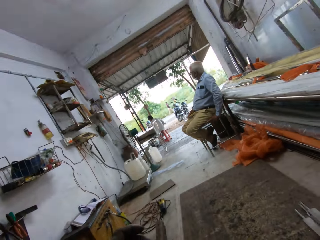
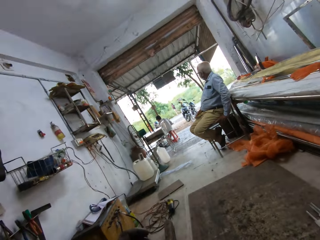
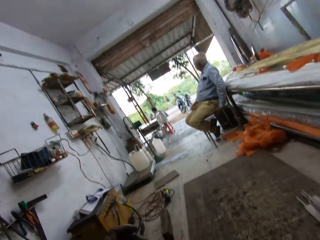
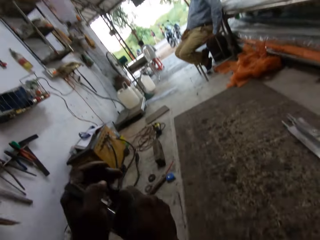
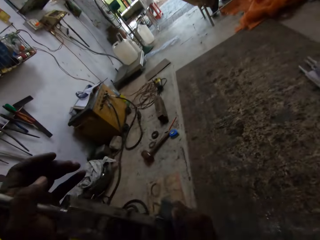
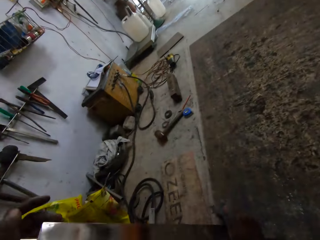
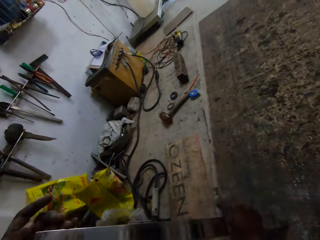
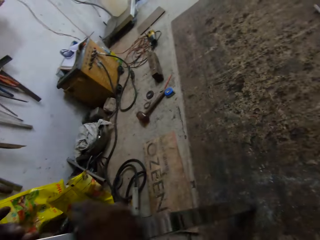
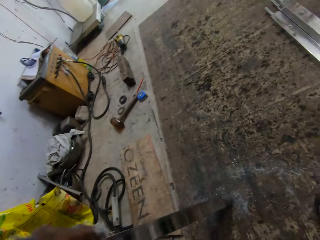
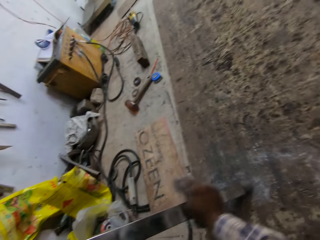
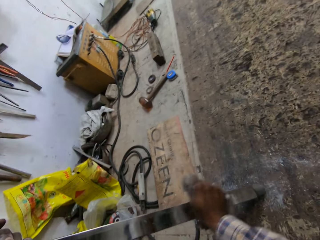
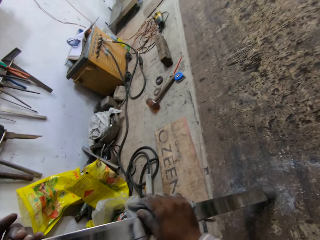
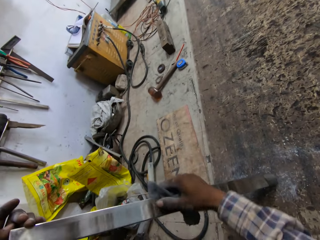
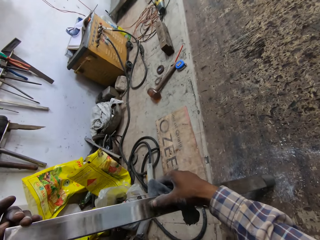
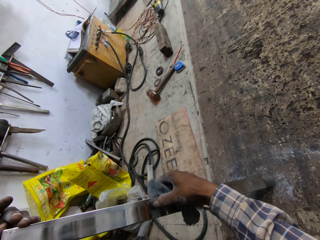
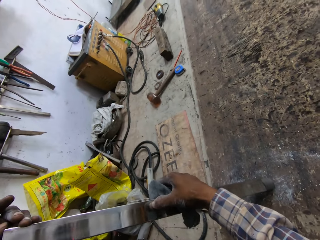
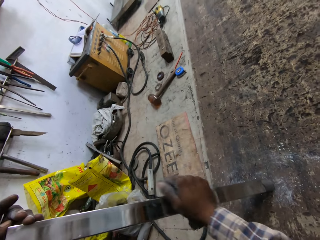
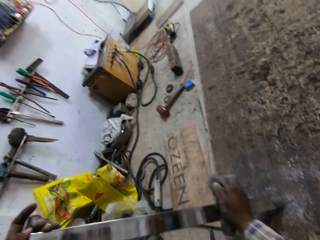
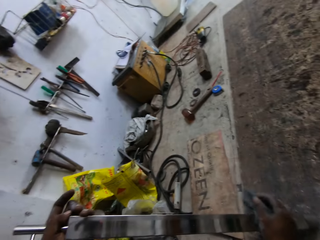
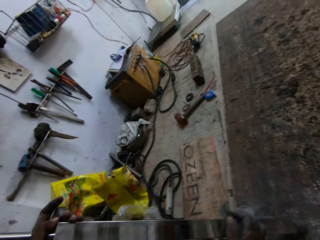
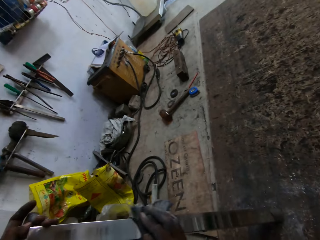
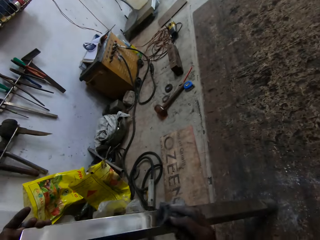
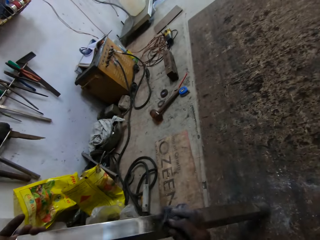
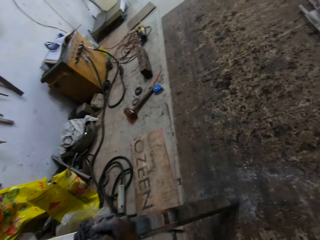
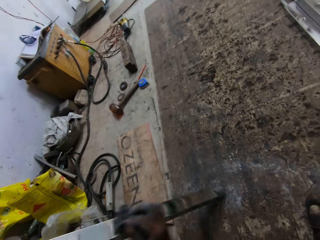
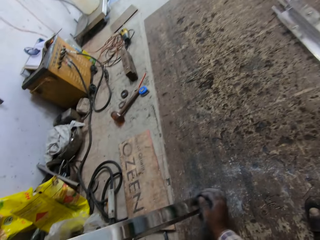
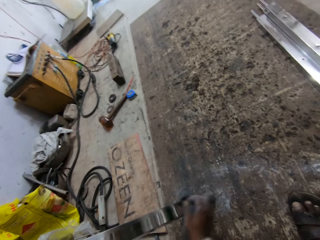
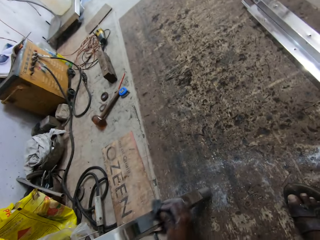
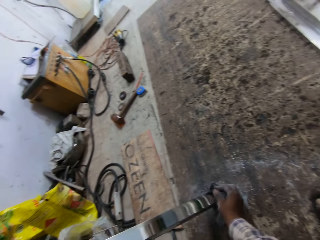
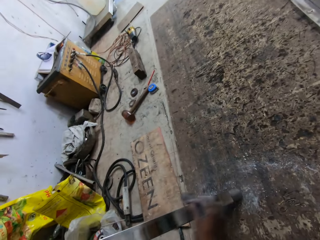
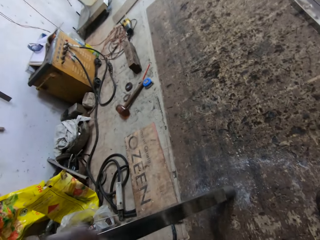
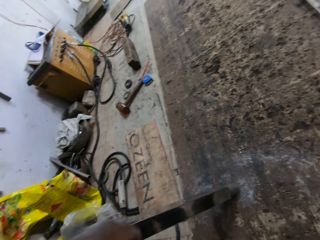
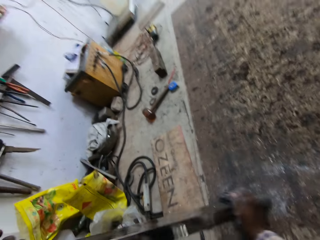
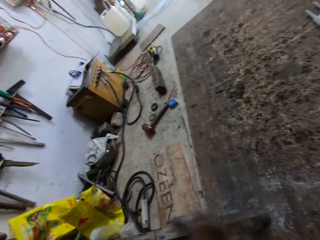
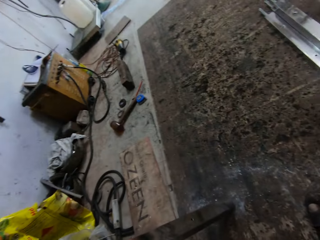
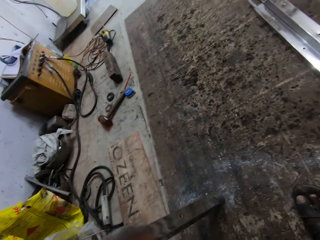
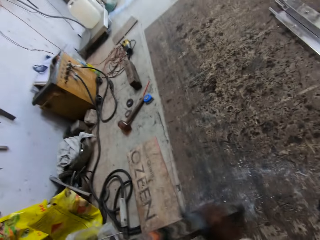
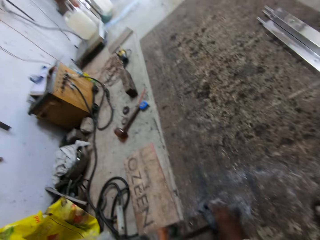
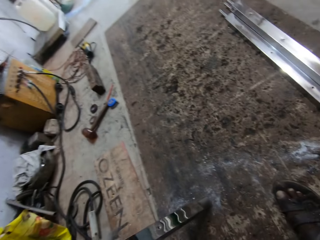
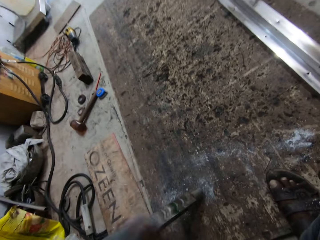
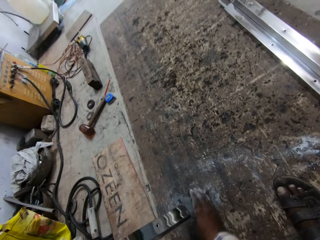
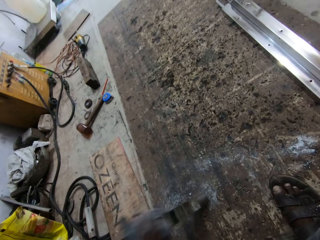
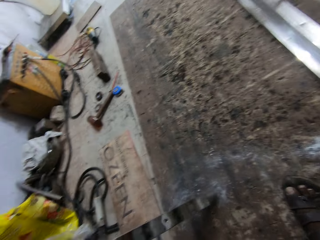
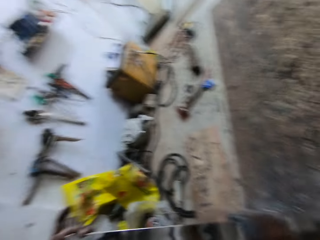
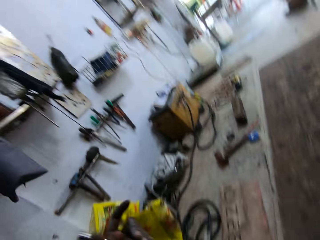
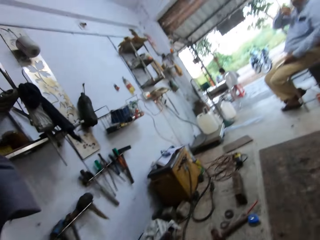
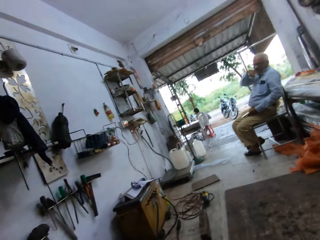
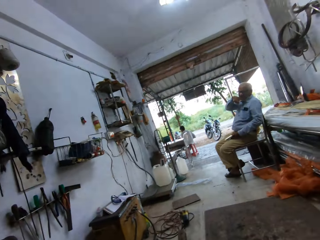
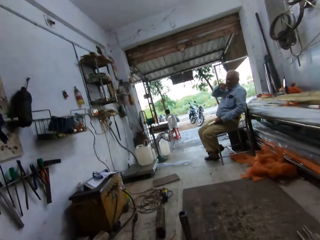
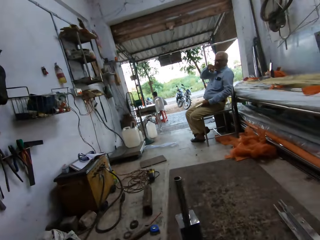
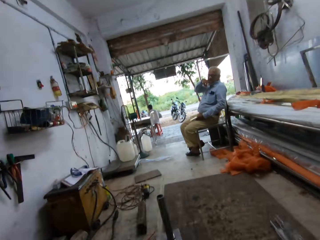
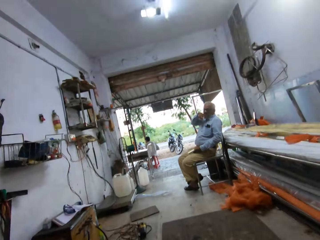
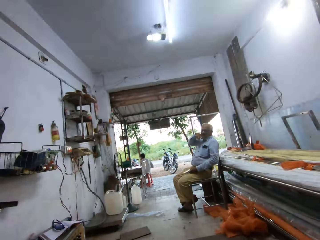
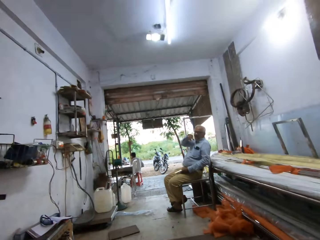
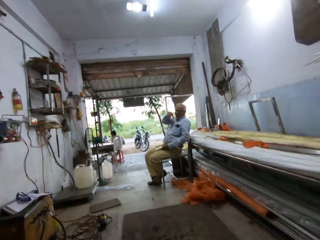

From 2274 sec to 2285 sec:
The camera wearer wipes the metal with a towel. They look around.

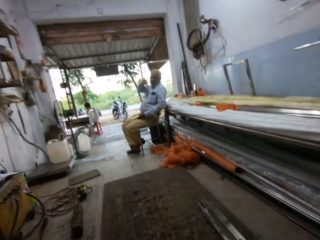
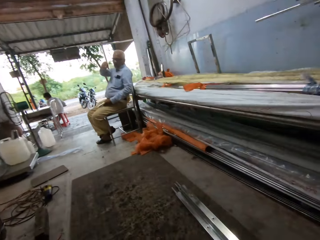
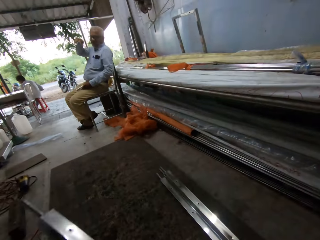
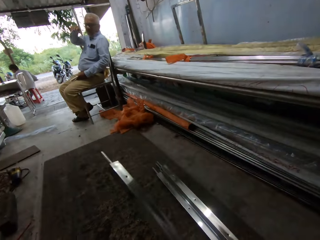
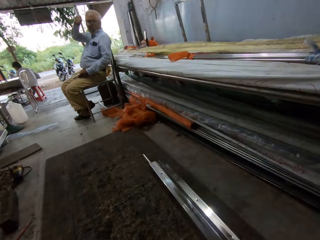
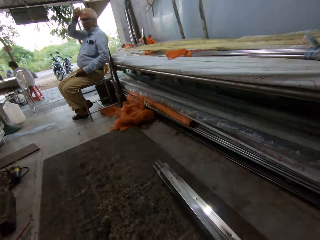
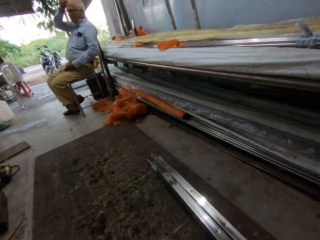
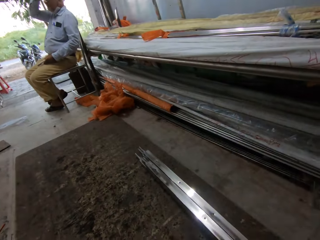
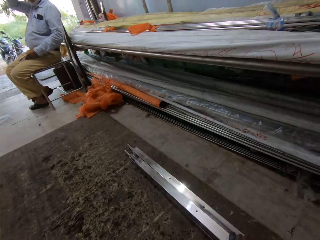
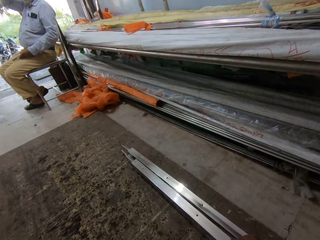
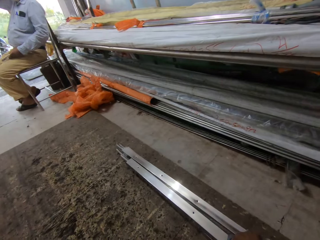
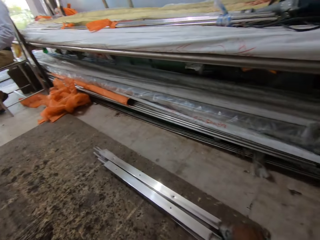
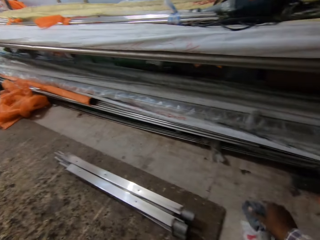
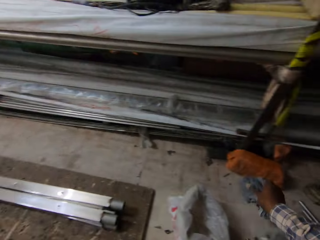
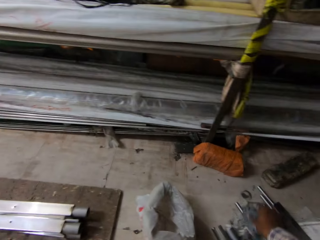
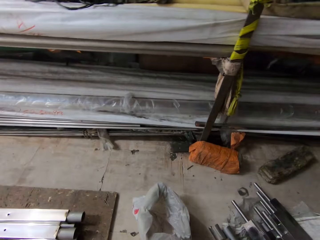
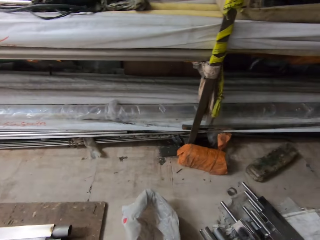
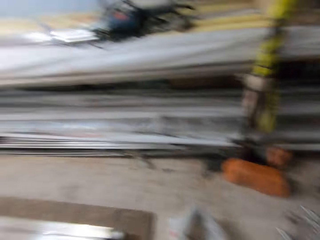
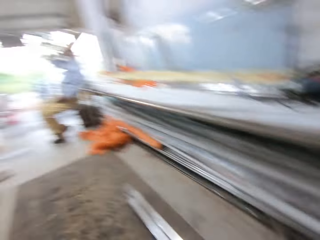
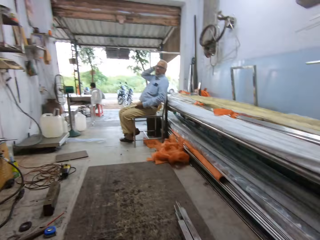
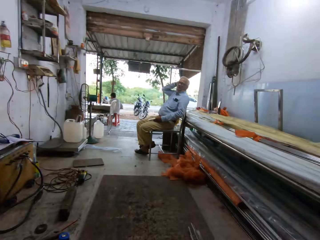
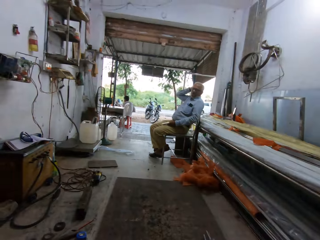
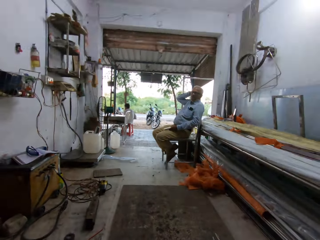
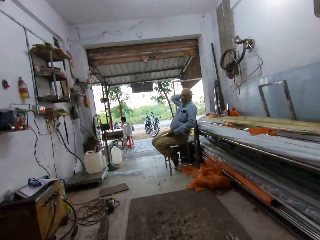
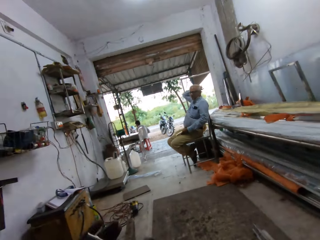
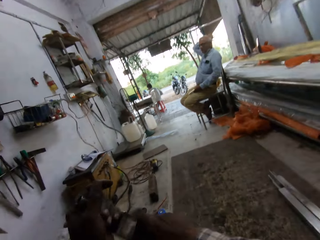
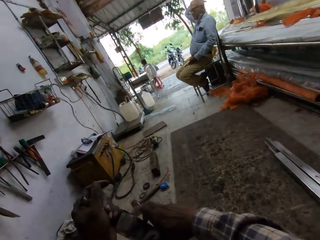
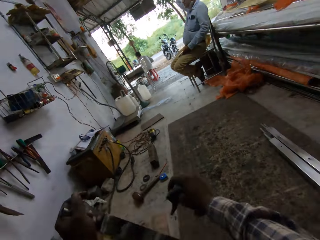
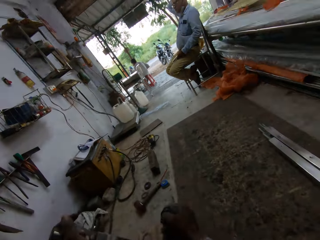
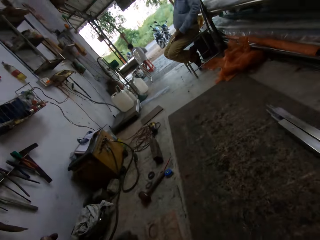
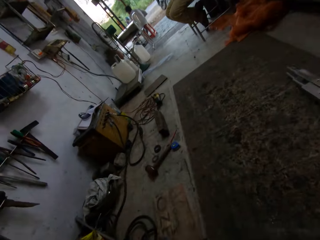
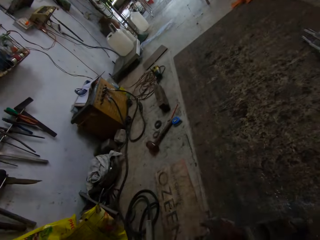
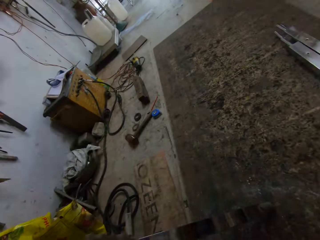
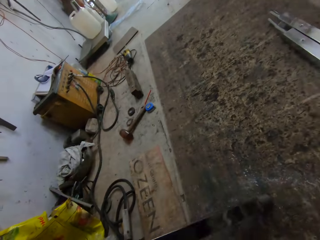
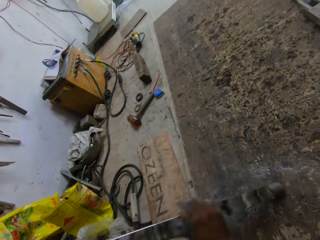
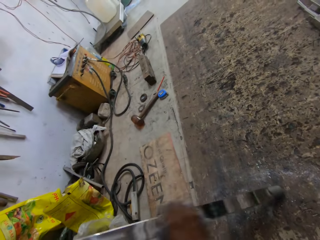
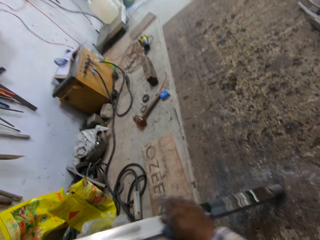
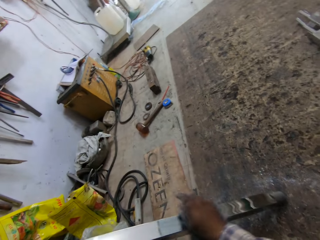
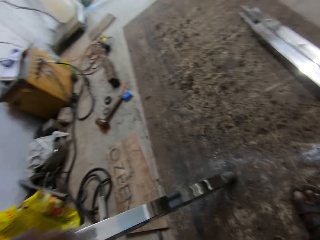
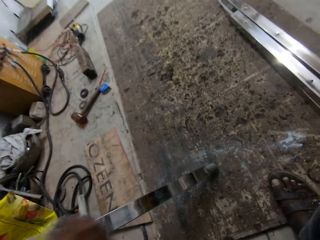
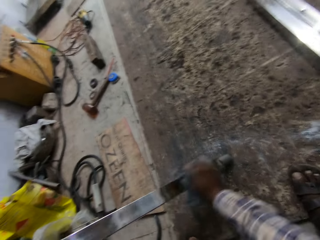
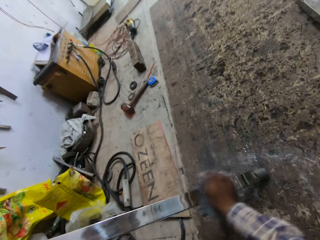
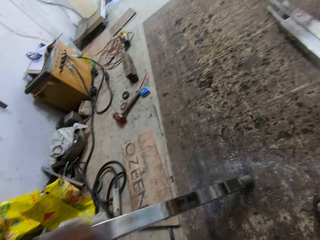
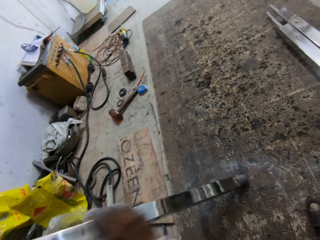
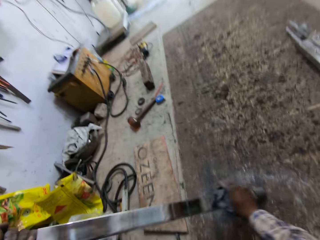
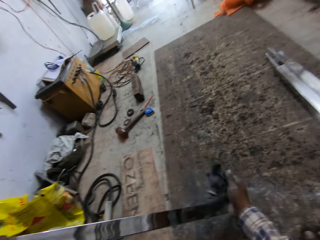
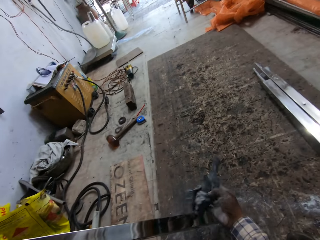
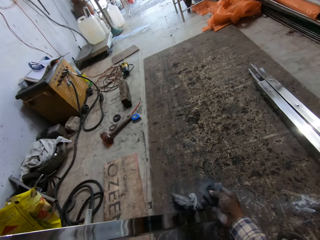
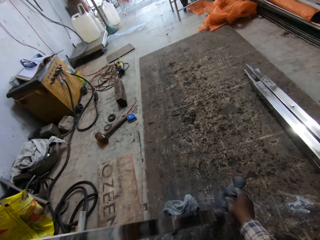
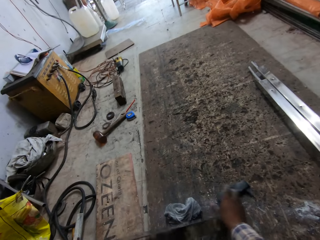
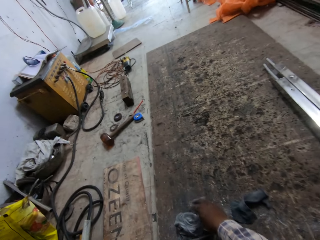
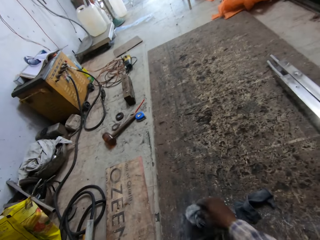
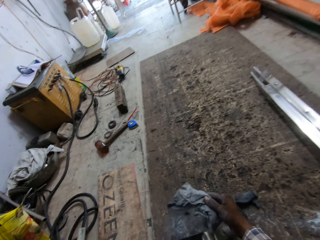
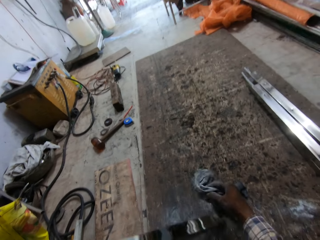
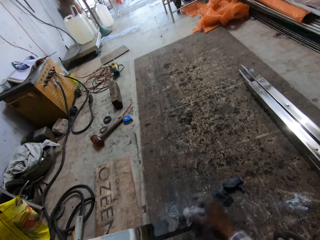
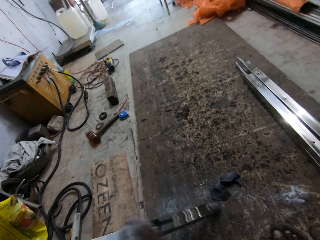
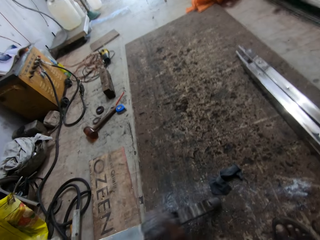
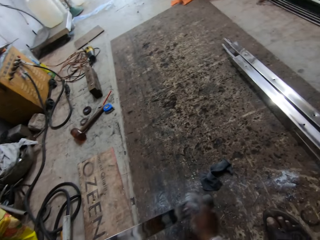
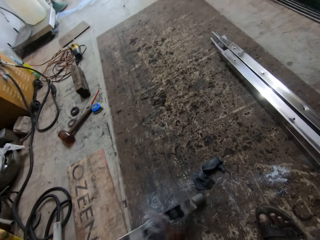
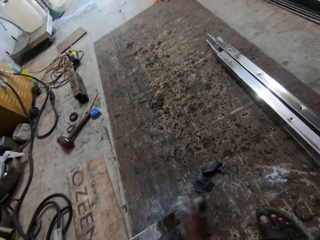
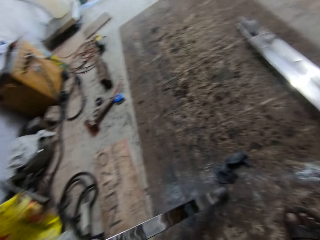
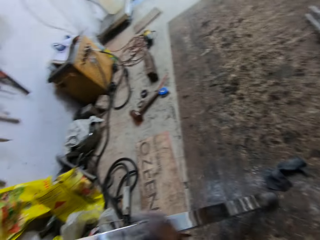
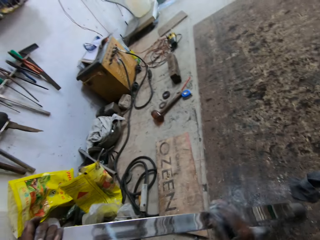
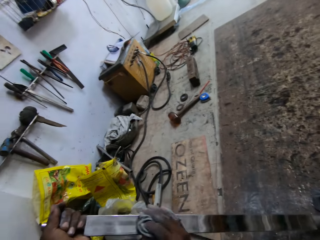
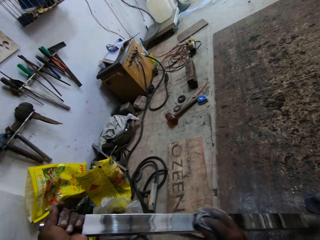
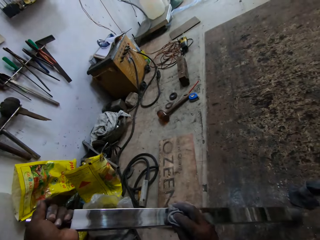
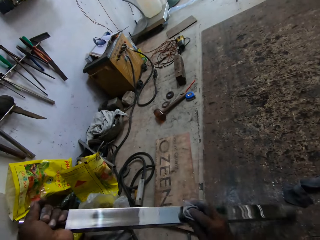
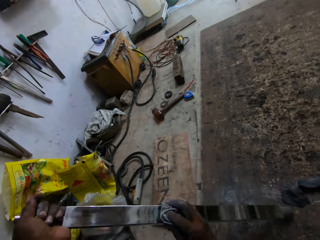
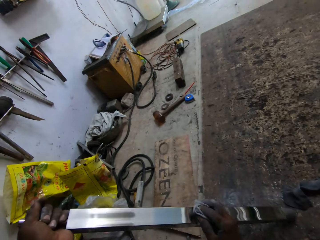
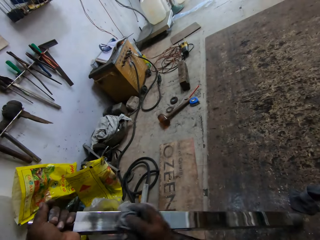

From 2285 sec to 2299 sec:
The camera wearer places the metal pole on the pile of metal poles on the work surface with his right hand. He picks up a metal pole from the ground with his right hand. He passes the metal pole from his right hand to his left hand. He cleans the metal pole in his left hand with the rags in his right hand. He picks up a rag from the work surface with his right hand. He cleans the metal pole in his left hand with the rag in his right hand.
